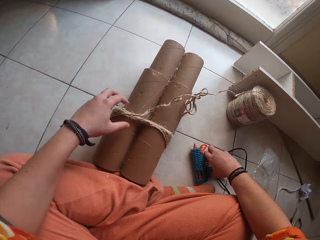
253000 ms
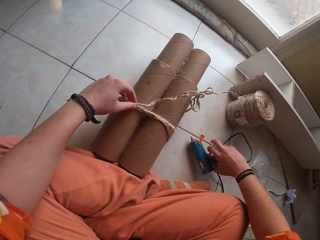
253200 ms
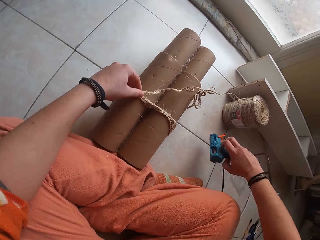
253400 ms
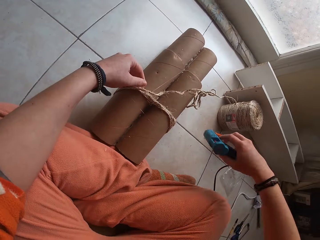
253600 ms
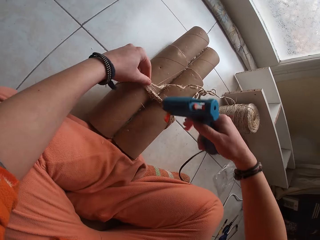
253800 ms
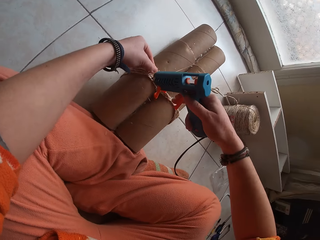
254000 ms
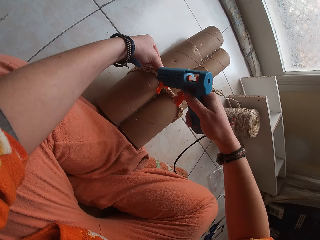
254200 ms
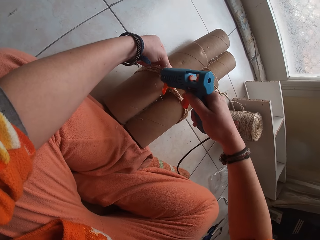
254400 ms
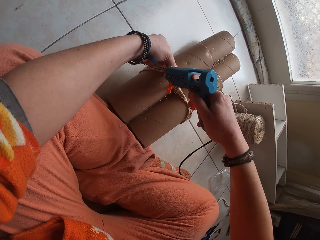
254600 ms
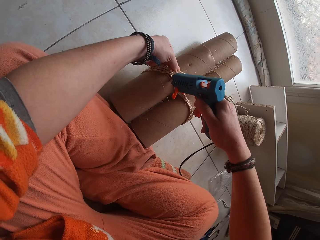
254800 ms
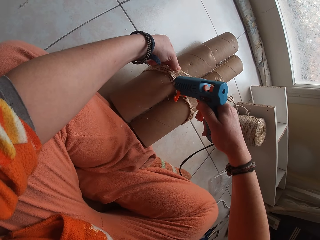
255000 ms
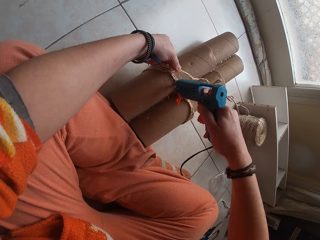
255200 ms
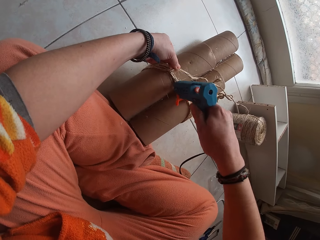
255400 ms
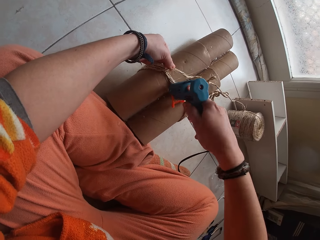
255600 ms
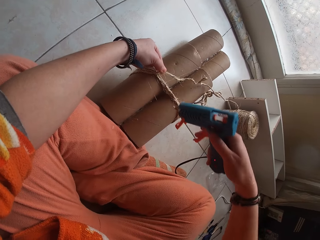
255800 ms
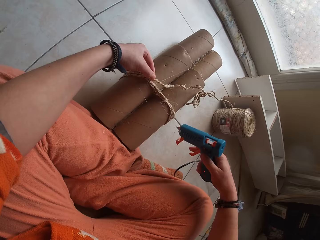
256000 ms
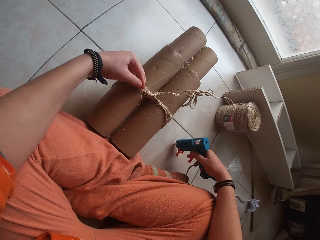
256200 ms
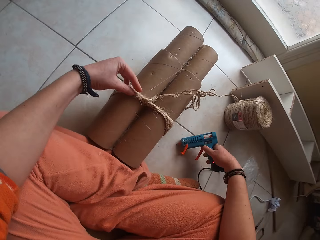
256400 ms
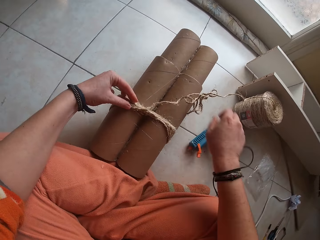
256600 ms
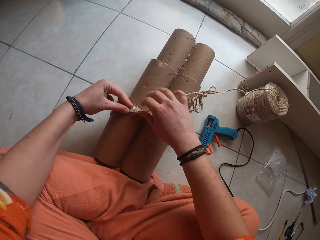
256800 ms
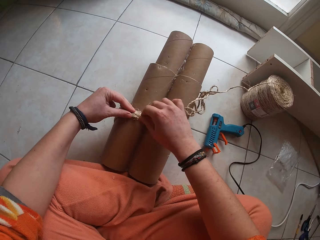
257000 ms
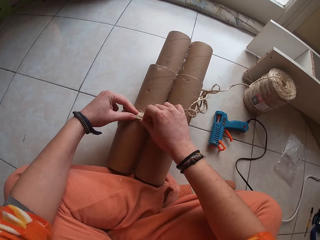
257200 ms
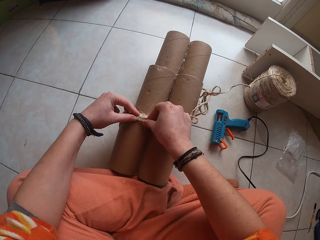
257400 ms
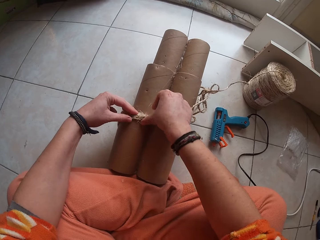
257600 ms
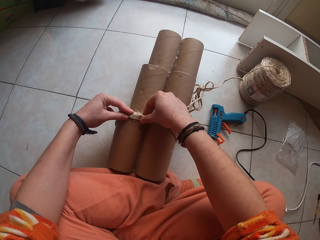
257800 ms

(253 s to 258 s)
The camera wearer picks up the glue gun on the floor with her right hand. She places the thread on the glue. She holds the rope on the cardboard craft tube with her left hand. She applies glue to the cardboard craft tube with the glue gun in her right hand. She drops the glue gun in her right hand on the floor. She sticks the rope to the cardboard craft tube on the floor with both hands.

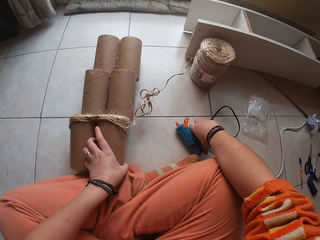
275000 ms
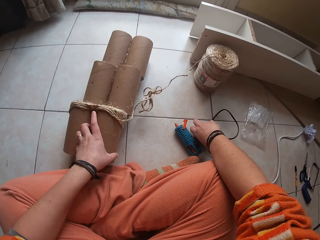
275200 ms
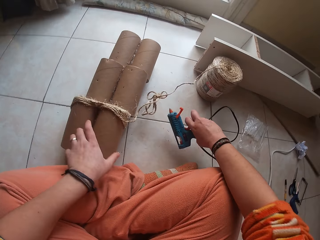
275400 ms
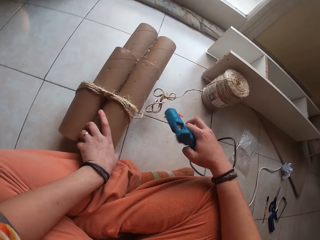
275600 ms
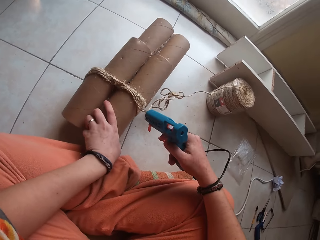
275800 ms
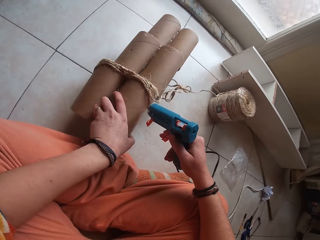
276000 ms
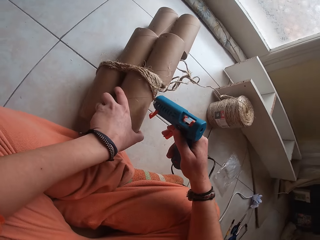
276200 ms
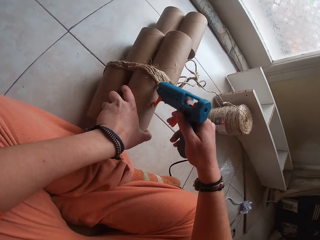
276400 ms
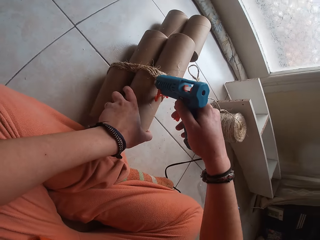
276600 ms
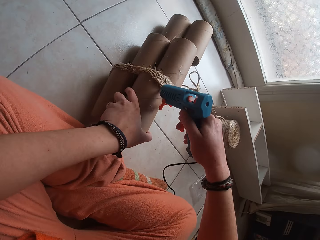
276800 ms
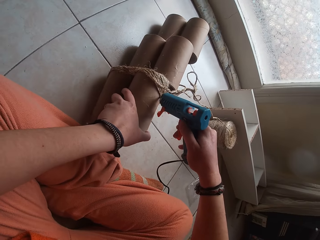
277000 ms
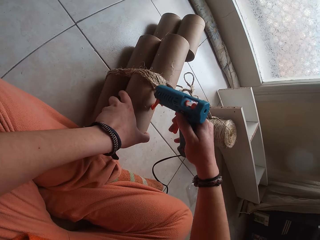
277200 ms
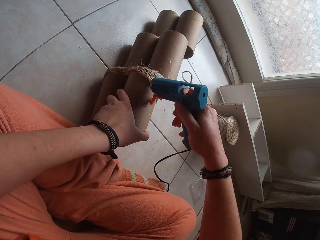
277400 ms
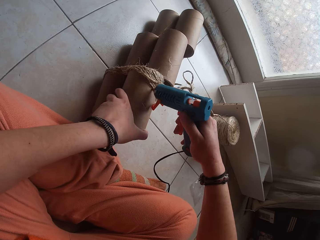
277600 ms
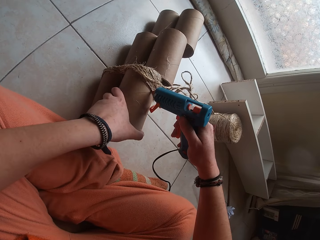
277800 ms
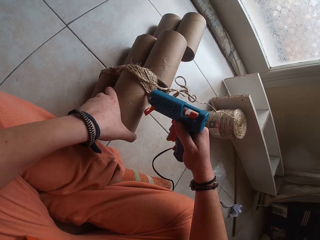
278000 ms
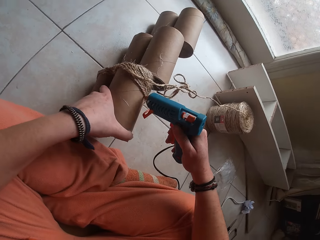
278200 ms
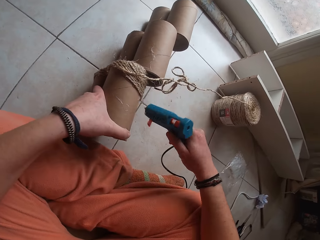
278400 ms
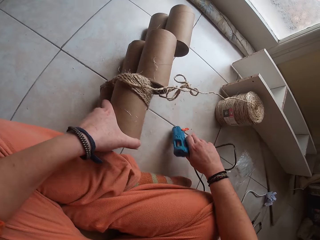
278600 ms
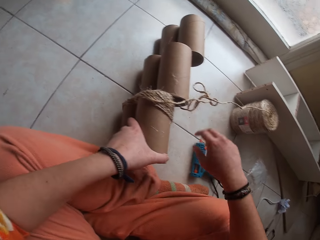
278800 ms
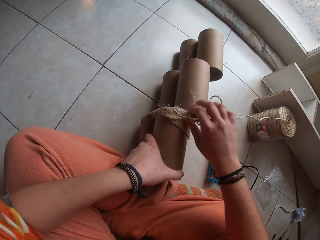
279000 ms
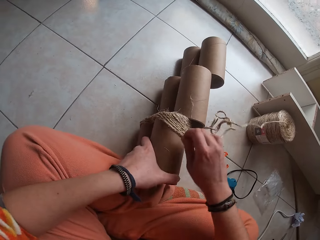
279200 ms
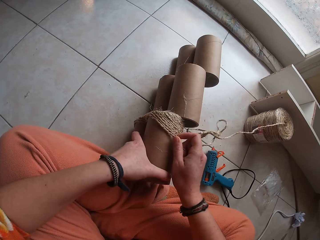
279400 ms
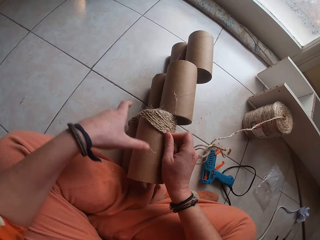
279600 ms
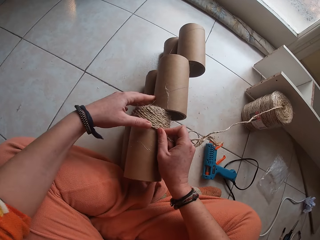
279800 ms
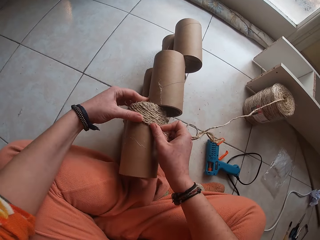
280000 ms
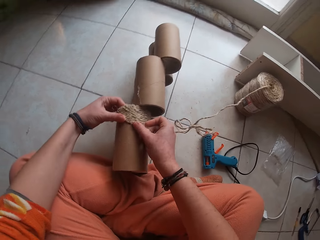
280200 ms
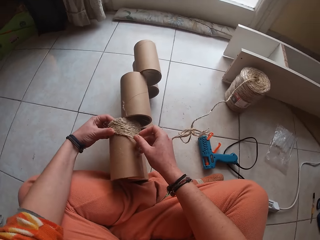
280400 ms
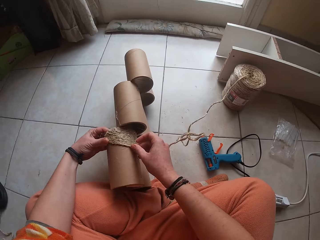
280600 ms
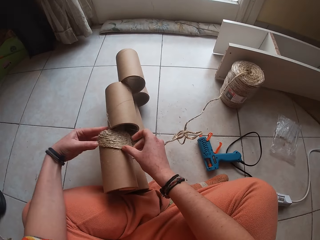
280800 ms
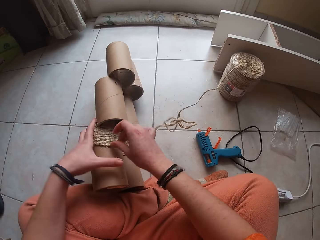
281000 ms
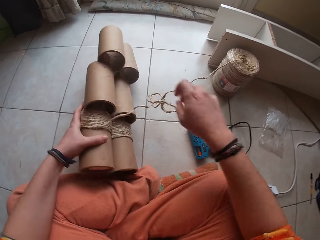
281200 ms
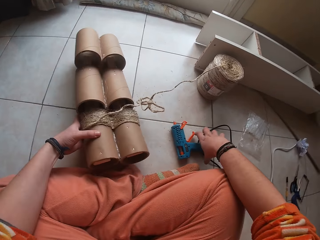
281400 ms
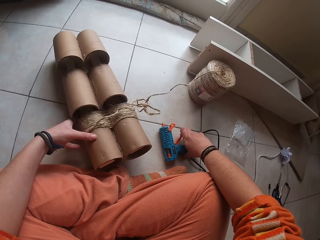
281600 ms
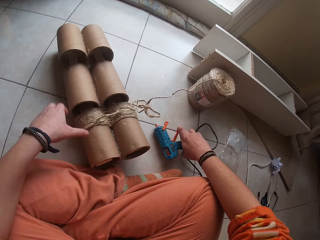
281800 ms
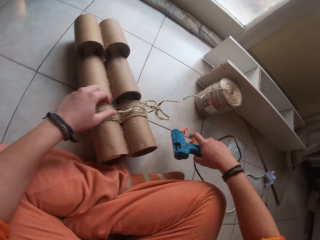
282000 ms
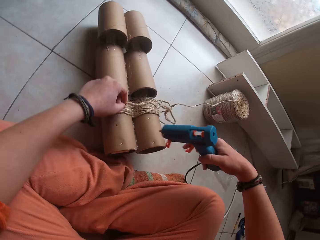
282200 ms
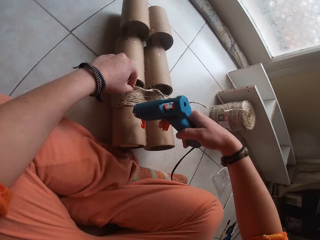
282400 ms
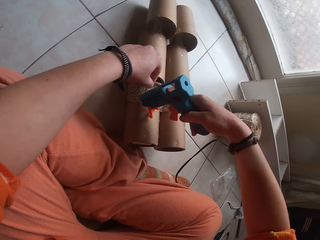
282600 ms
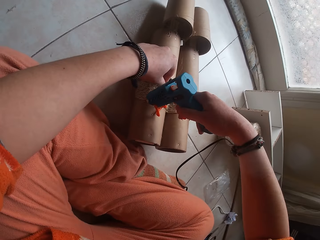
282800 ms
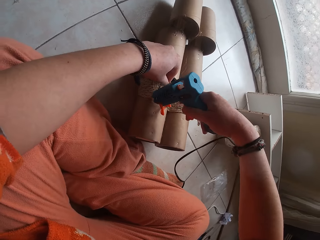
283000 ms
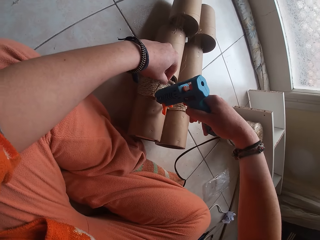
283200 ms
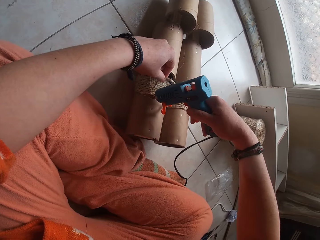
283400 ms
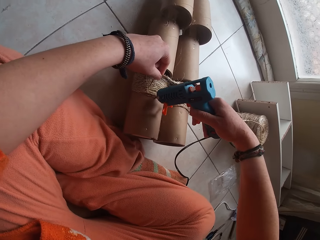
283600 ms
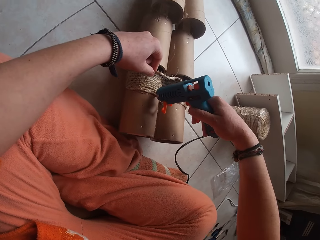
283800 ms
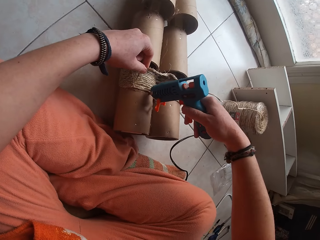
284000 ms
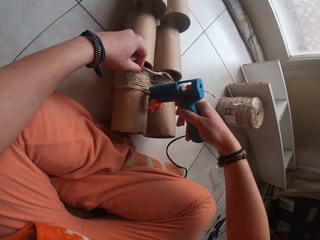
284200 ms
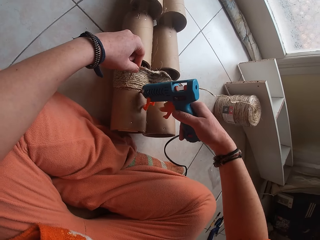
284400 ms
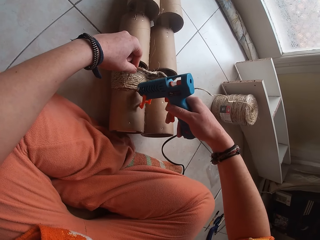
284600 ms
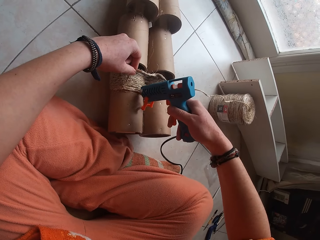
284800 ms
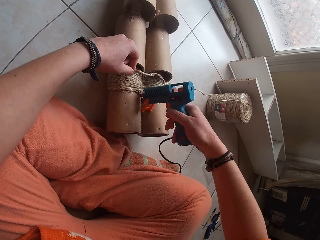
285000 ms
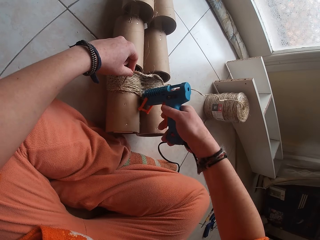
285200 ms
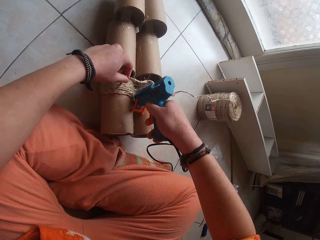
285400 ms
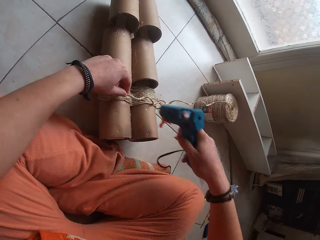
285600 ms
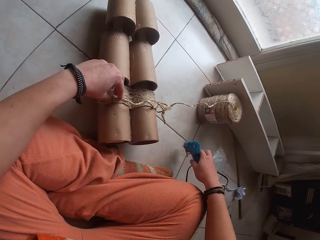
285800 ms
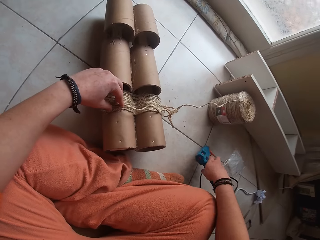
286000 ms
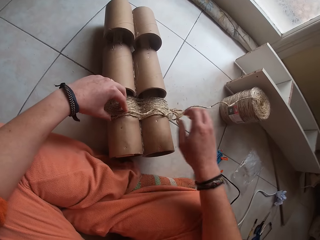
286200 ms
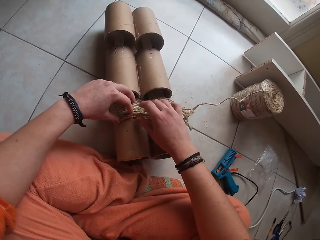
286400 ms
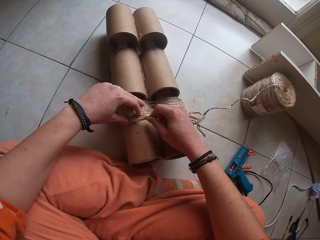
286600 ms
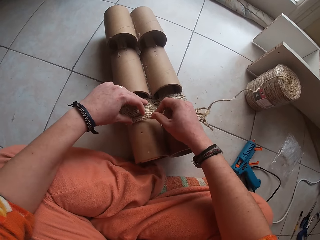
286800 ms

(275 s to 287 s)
The camera wearer picks up the glue gun on the floor with her right hand. She shifts the cardboard craft tube on the floor with her left hand. She applies glue to the cardboard craft tube with the glue gun in her right hand. She drops the glue gun in her right hand on the floor. She sticks the rope to the cardboard craft tube on the floor with her right hand. She sticks the rope to the cardboard craft tube on the floor with both hands. She rotates the cardboard craft tube on the floor with her left hand. She picks up the glue gun on the floor with her right hand. She holds the rope on the cardboard craft tube with her left hand. She applies glue to the cardboard craft tube with the glue gun in her right hand. She drops the glue gun in her right hand on the floor. She places the fiber rope around the cardboard tube with both hands.

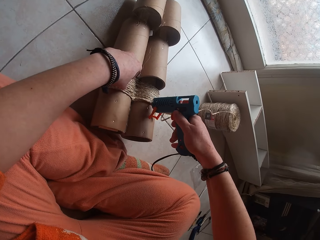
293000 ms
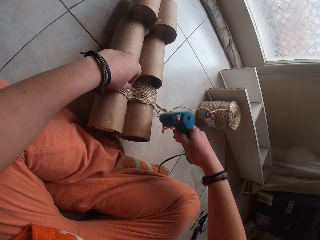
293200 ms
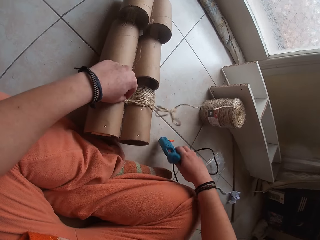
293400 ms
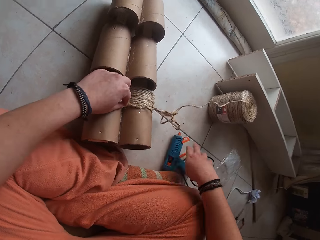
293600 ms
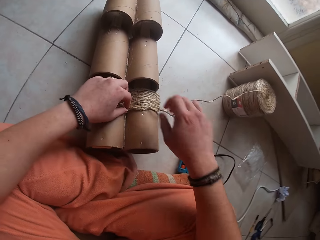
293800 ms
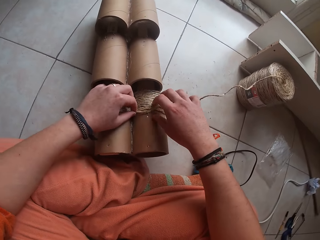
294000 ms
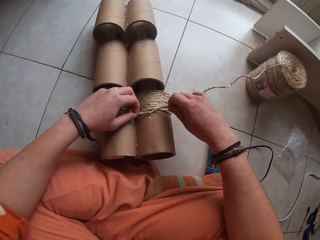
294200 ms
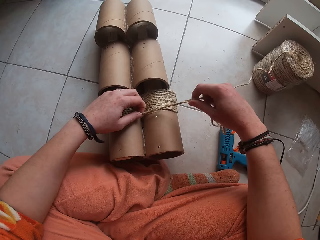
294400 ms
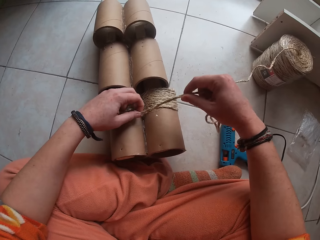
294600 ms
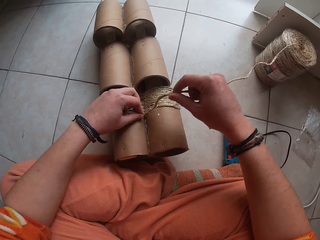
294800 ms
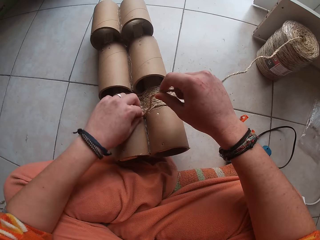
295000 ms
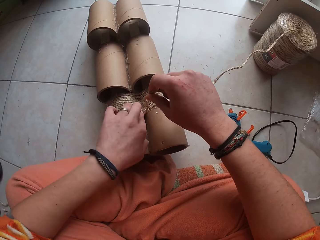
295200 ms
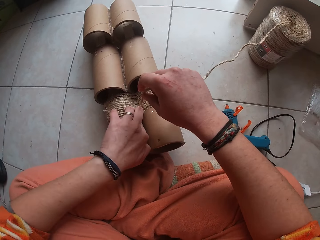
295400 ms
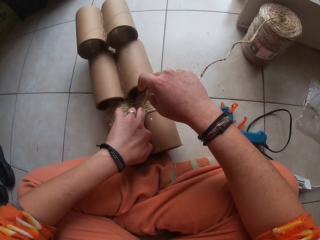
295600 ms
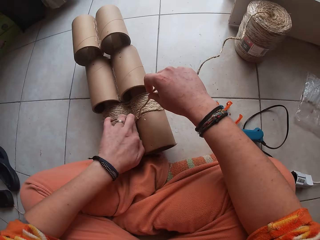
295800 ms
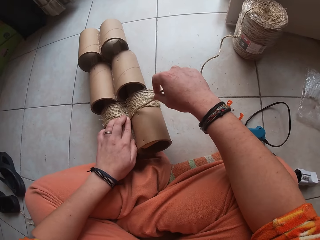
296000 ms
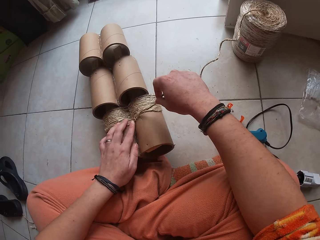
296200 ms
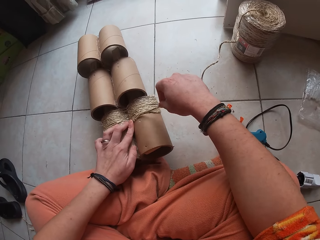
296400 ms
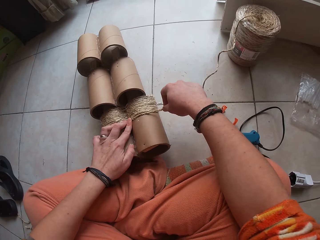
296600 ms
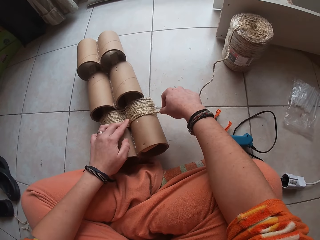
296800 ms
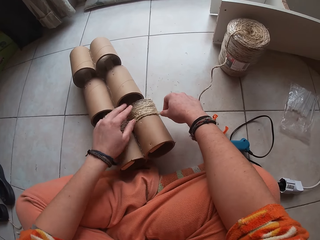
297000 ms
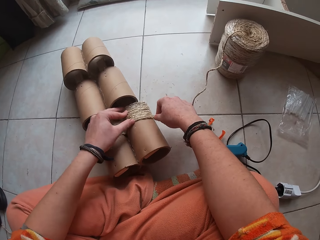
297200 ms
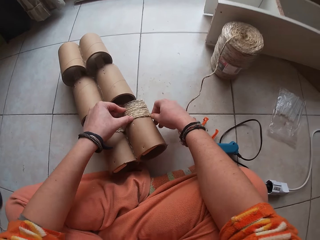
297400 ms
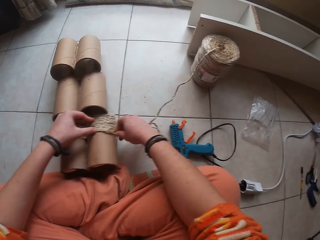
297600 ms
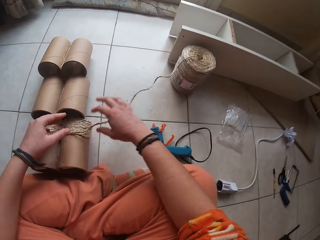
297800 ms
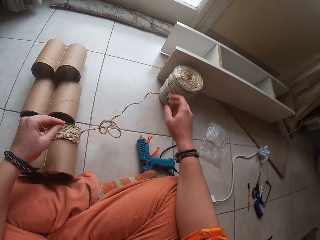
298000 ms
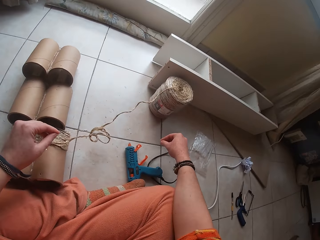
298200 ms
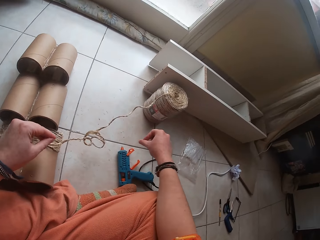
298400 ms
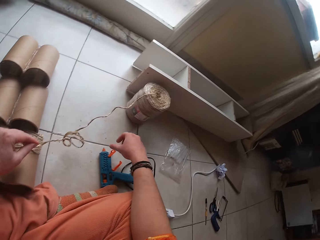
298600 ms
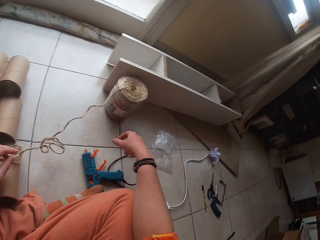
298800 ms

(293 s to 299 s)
The camera wearer drops the glue gun in her right hand on the floor. She places some fiber rope around the cardboard tube with both hands. She sticks twine rope on the paper tube.
